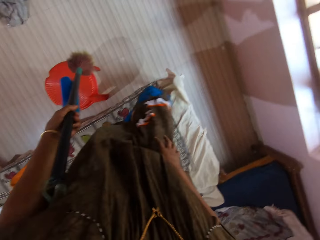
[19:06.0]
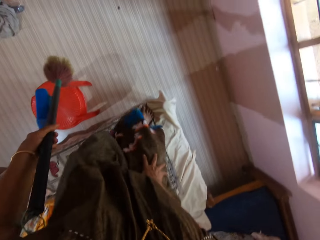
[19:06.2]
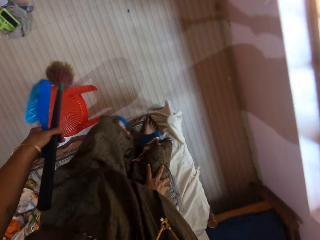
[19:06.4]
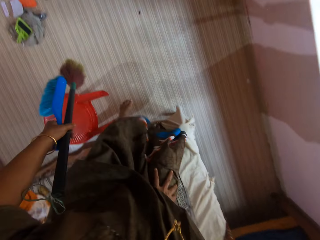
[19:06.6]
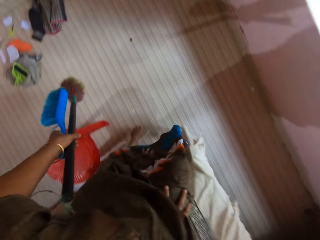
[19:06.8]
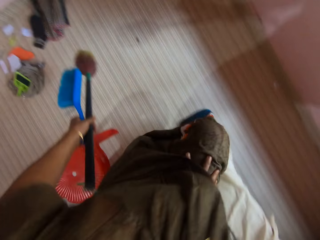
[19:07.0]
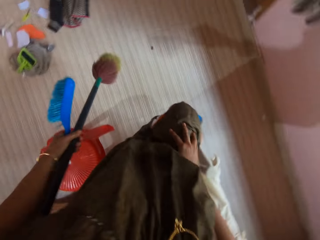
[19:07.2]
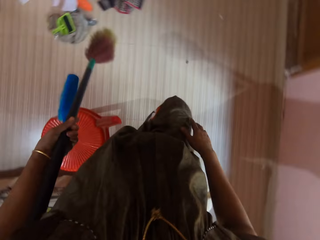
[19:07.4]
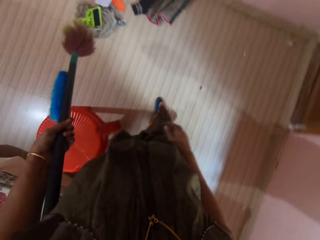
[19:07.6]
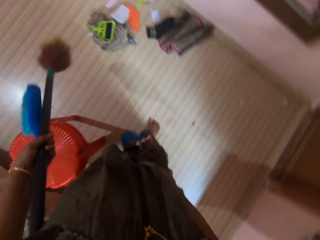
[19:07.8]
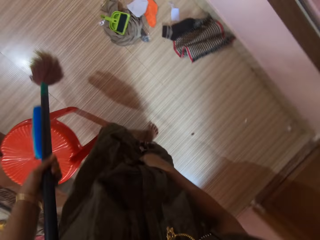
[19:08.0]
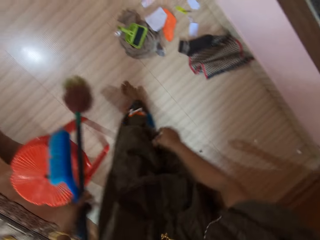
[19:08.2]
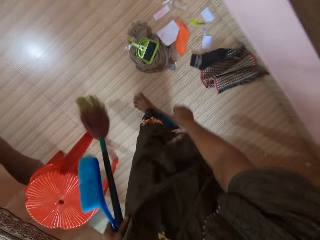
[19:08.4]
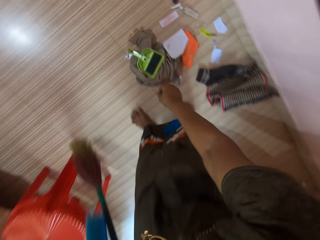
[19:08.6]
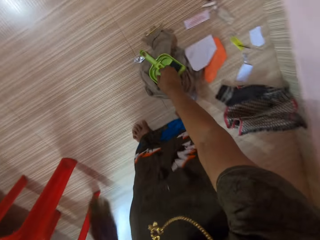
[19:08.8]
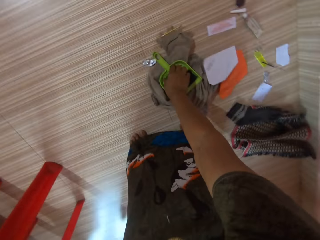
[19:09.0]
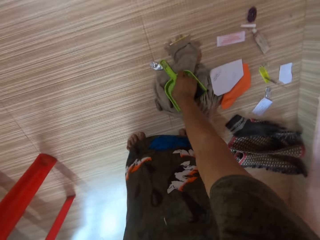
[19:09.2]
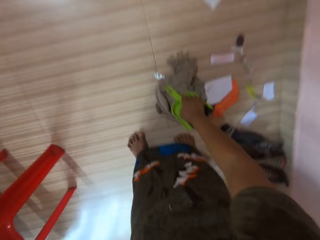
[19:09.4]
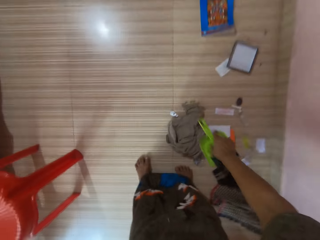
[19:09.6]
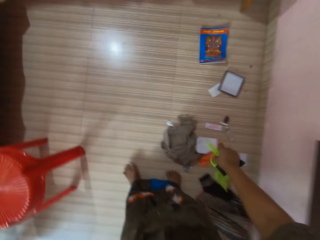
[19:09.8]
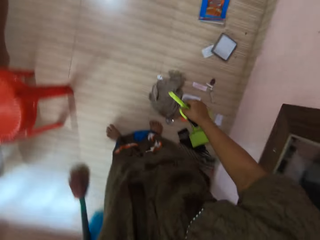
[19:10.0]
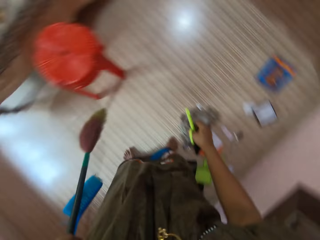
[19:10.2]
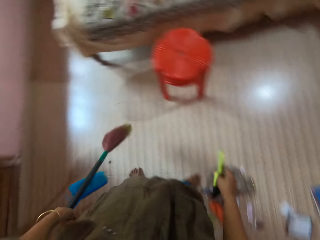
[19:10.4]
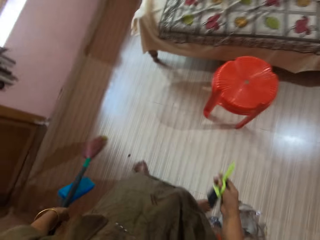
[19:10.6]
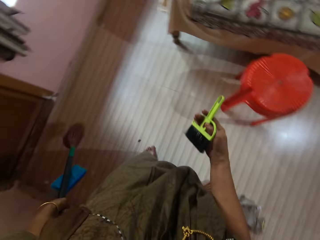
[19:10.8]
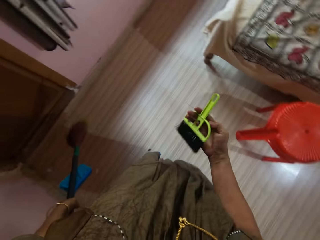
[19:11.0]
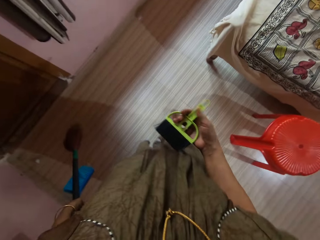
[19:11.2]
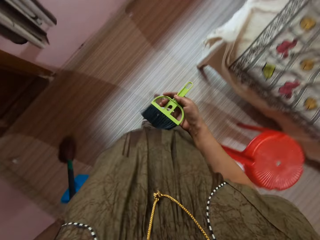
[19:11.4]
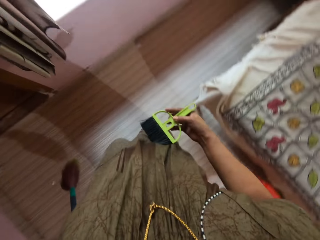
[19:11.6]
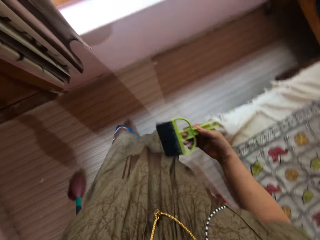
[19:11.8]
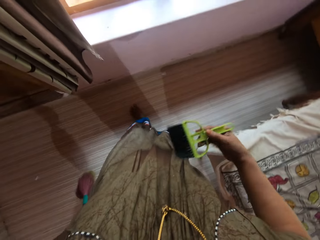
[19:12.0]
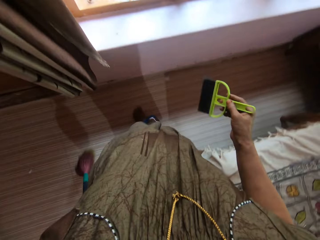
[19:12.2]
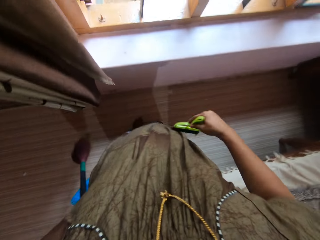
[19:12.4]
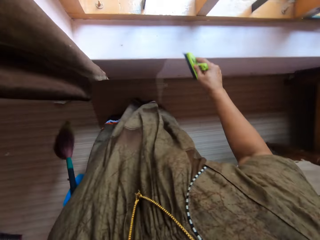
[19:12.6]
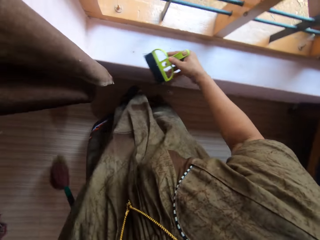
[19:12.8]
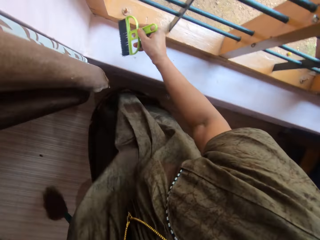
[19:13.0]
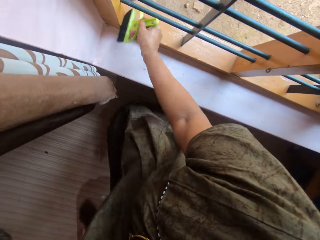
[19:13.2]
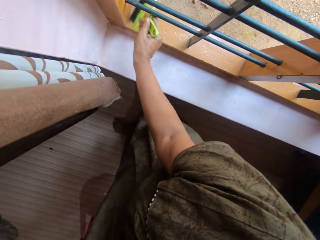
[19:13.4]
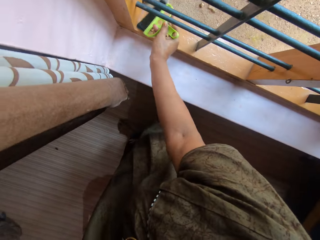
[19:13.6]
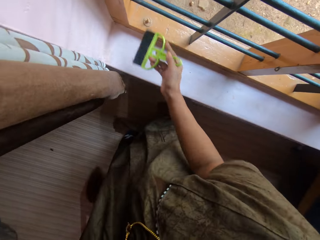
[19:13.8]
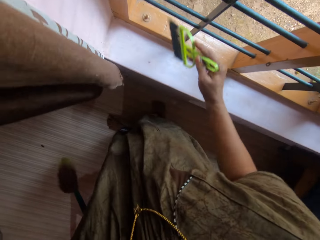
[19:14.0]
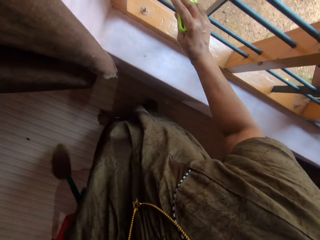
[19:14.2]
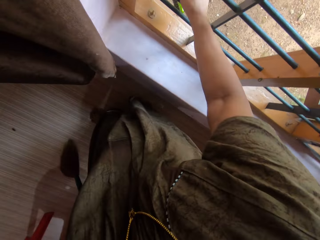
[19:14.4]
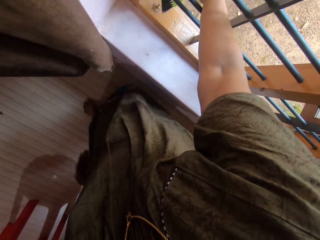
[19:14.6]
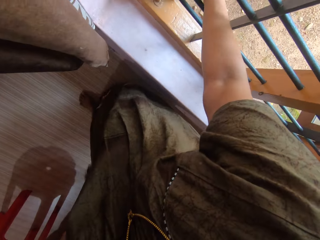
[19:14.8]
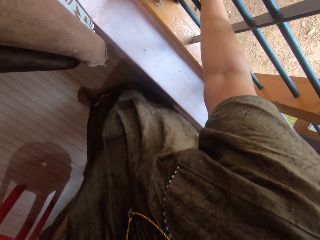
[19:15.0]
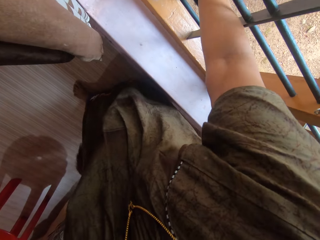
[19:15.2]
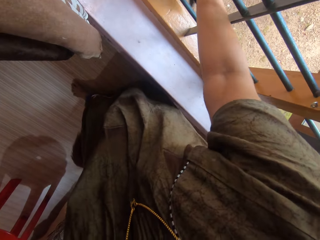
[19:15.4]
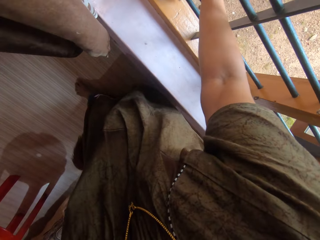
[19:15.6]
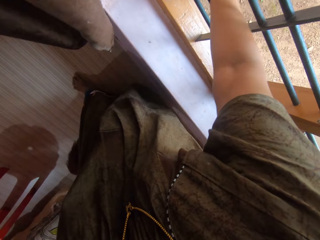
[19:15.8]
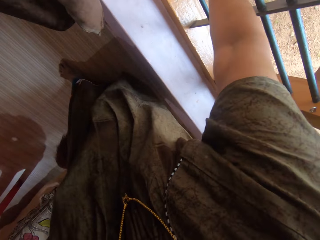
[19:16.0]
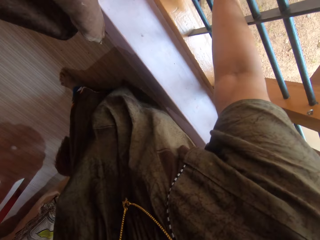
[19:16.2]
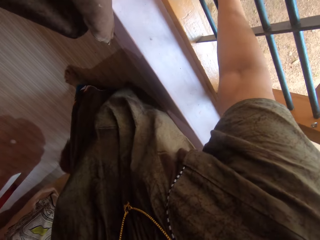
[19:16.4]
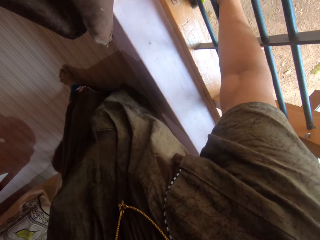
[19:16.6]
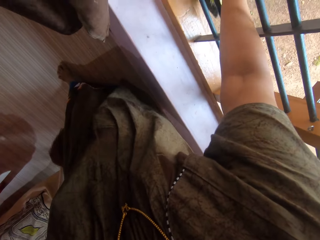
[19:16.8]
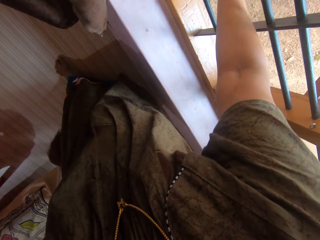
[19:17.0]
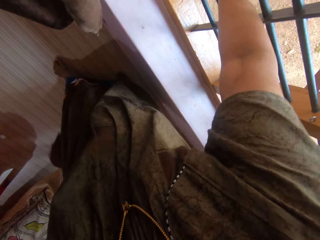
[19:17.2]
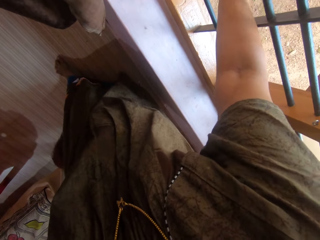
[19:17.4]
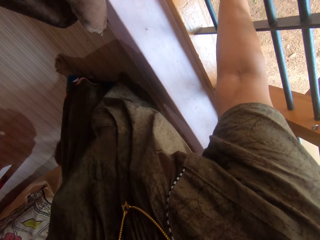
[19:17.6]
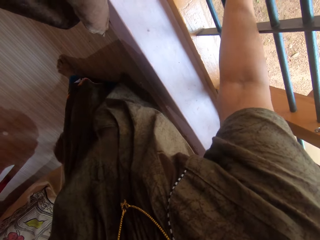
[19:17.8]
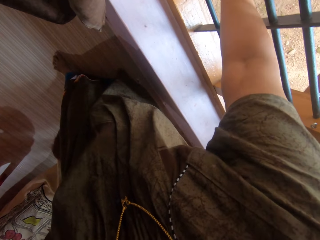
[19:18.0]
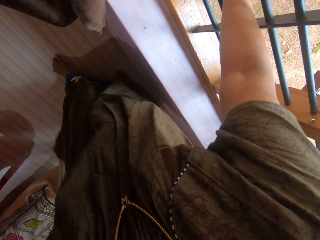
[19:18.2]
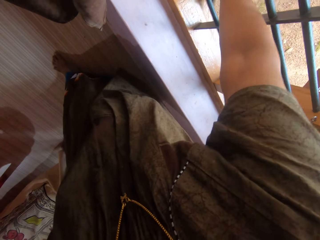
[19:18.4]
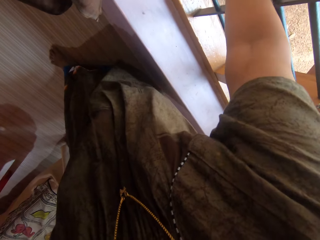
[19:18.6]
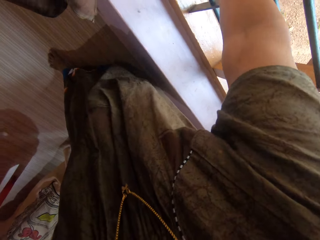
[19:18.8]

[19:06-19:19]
The camera wearer comes down from the bed. They pick up a packer from the ground. They take the brush from the packer. They clean the window with the brush.

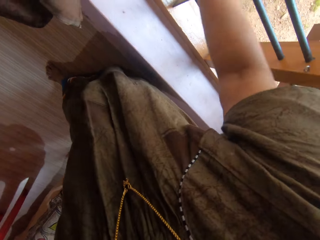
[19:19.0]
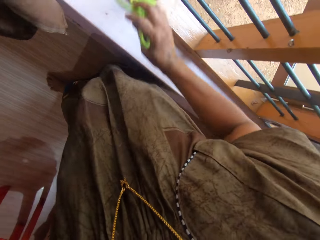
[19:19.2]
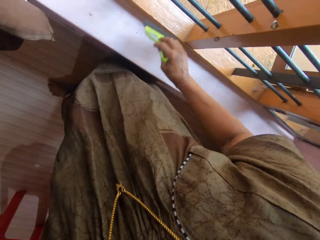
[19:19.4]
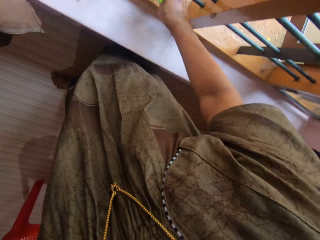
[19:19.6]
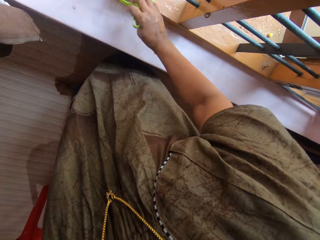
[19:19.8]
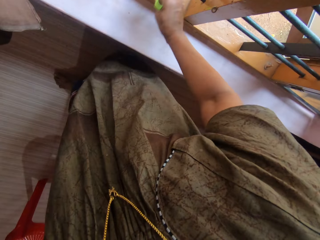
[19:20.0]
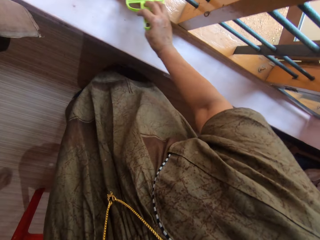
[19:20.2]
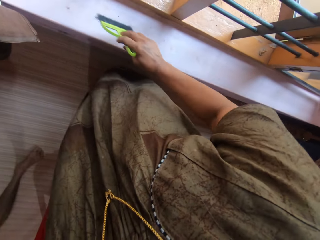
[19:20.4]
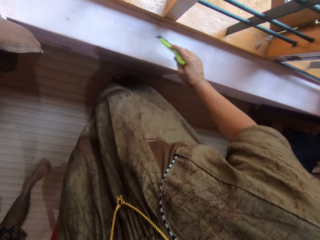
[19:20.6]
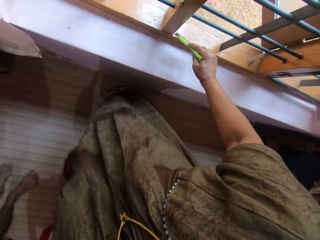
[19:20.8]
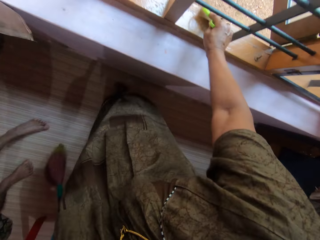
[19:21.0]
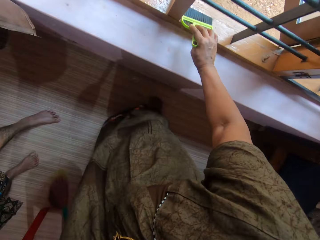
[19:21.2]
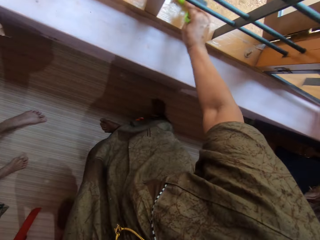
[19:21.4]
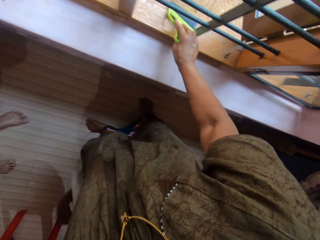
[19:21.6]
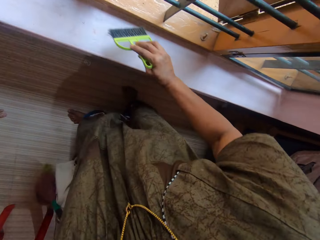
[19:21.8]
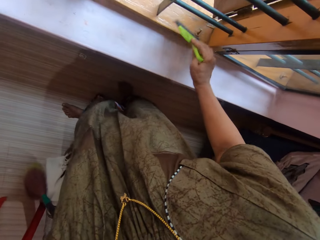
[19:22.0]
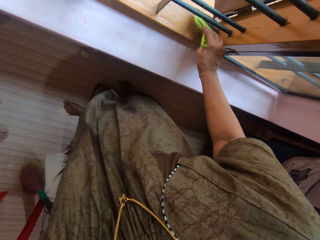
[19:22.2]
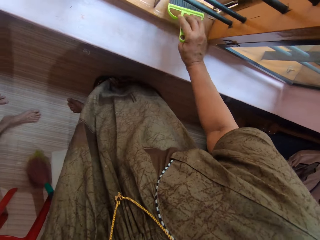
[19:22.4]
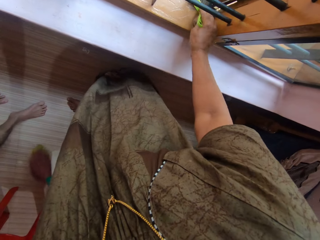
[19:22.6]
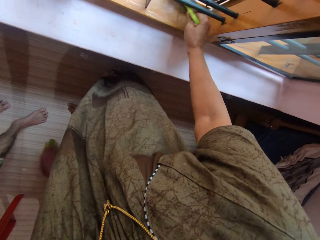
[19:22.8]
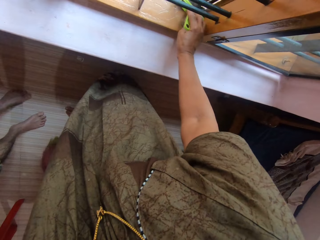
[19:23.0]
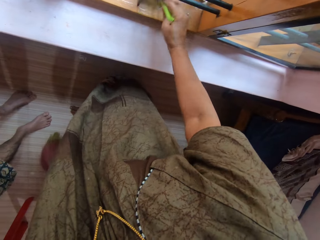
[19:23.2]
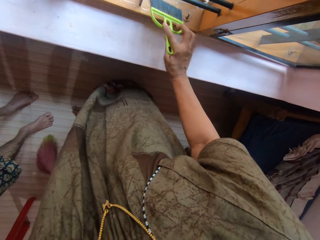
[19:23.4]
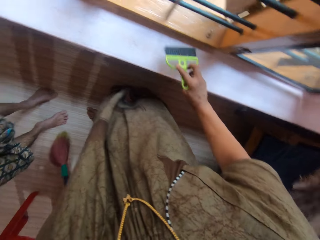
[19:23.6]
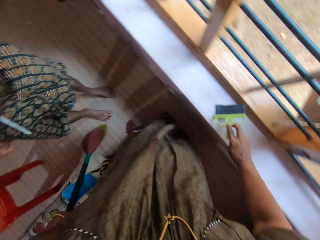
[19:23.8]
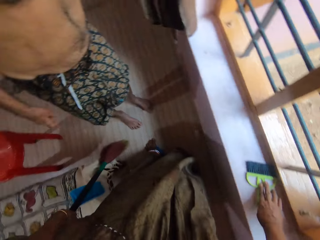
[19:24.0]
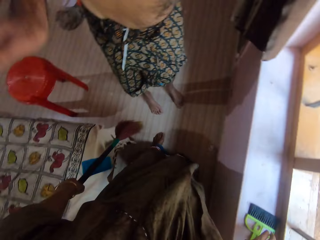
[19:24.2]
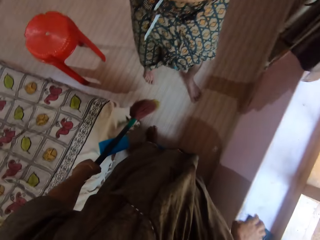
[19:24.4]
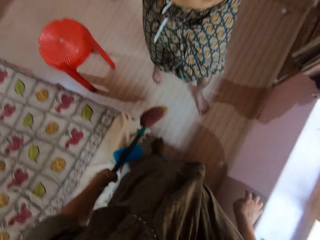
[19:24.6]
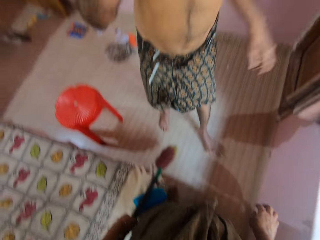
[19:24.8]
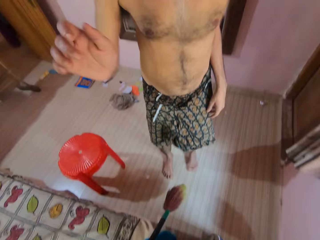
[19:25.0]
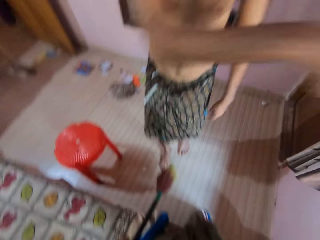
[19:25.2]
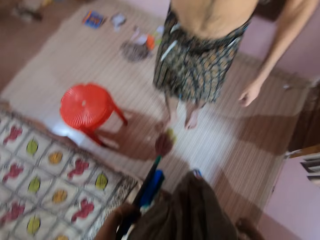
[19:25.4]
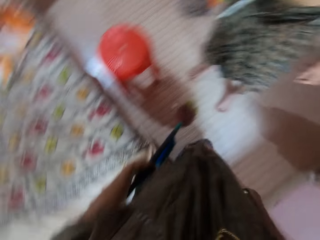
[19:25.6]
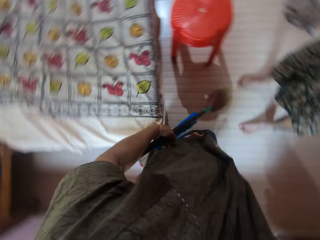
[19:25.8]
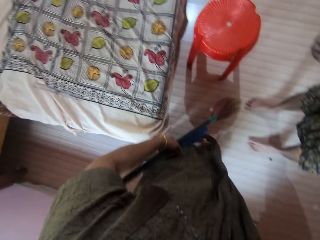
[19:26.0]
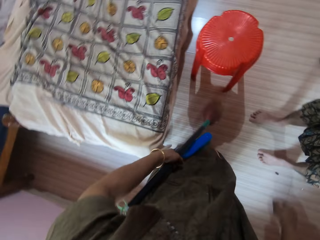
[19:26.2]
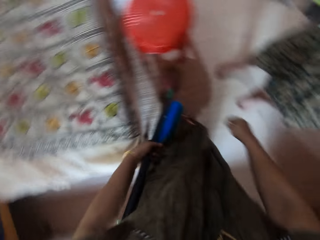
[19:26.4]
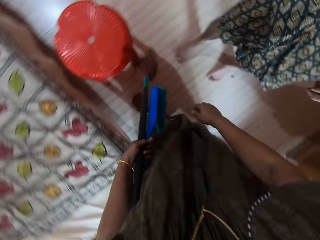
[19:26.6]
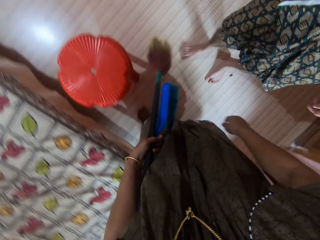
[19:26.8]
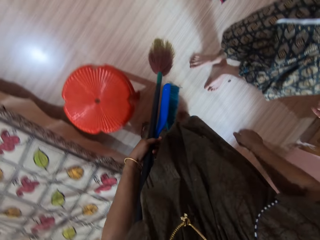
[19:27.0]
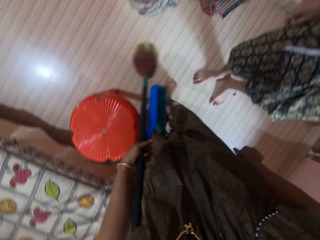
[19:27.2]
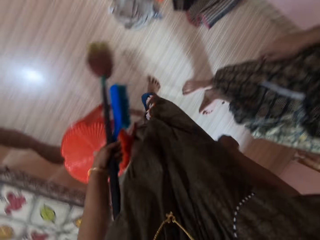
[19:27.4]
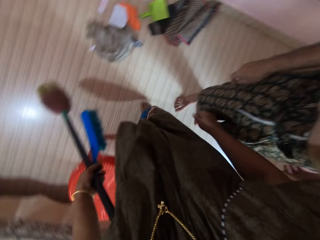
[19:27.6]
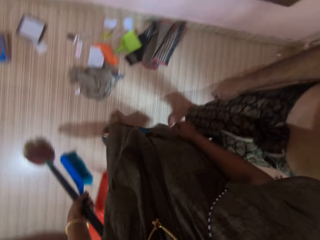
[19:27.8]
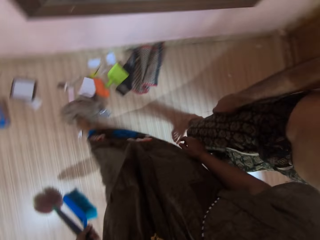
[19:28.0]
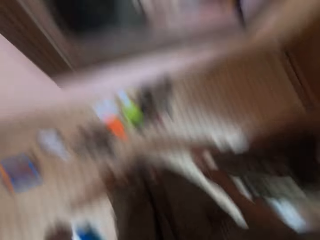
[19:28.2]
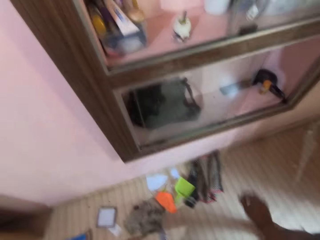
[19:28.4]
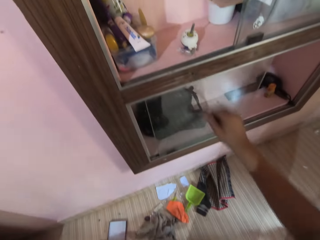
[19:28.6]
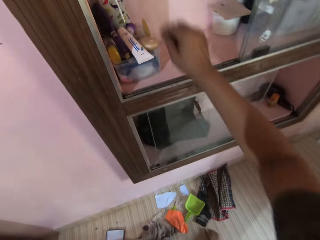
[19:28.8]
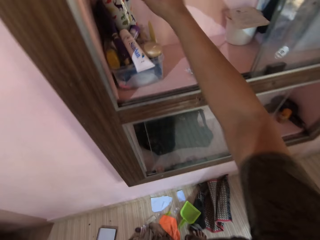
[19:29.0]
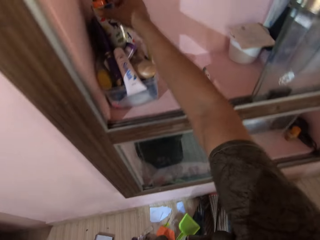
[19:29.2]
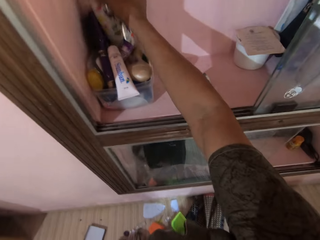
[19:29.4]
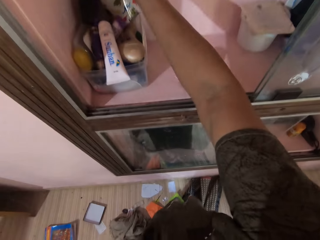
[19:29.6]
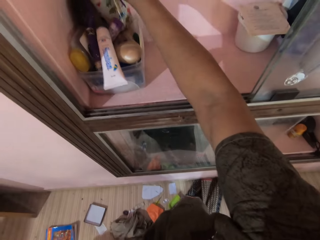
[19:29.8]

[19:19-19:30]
The camera wearer puts the brush on the window stool. They converse with a person. They pick the container from the shelf.
